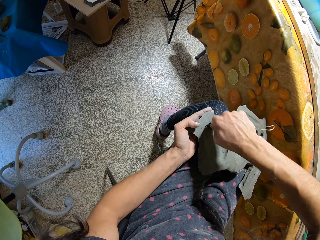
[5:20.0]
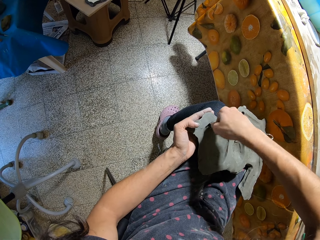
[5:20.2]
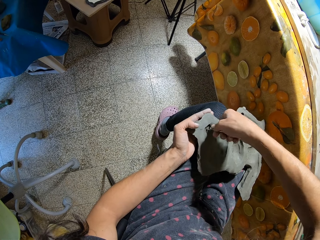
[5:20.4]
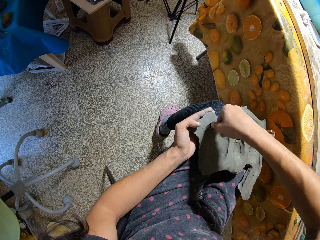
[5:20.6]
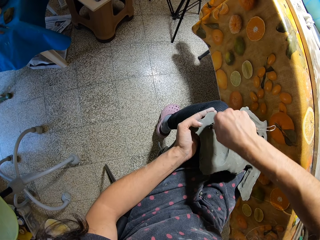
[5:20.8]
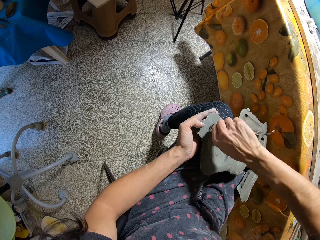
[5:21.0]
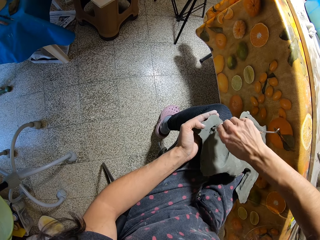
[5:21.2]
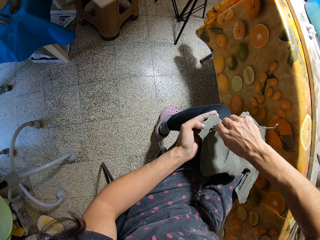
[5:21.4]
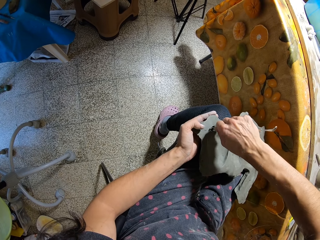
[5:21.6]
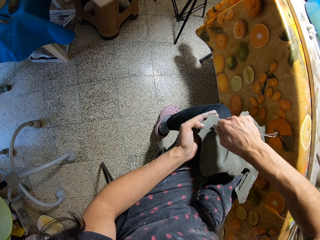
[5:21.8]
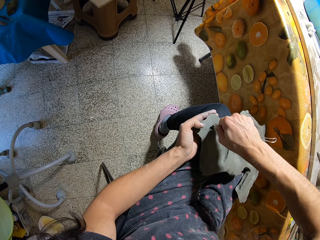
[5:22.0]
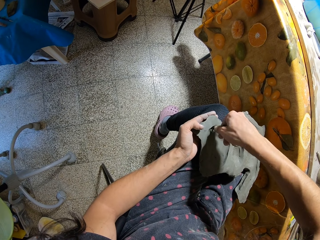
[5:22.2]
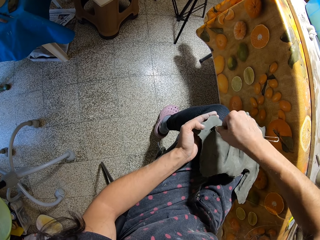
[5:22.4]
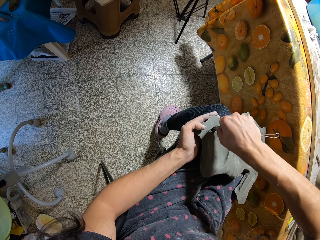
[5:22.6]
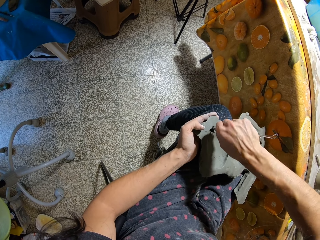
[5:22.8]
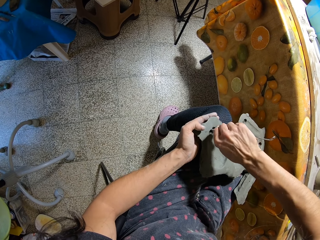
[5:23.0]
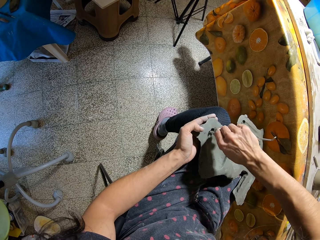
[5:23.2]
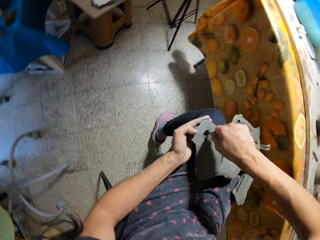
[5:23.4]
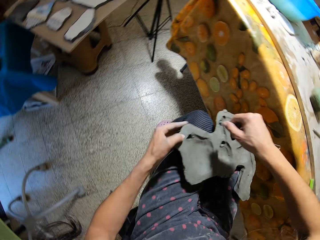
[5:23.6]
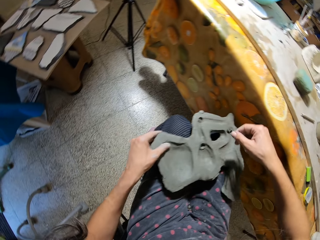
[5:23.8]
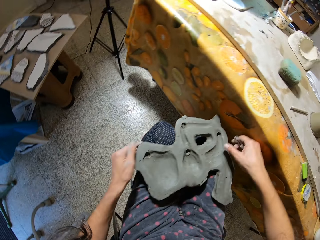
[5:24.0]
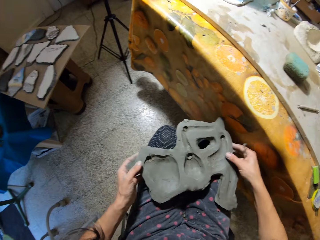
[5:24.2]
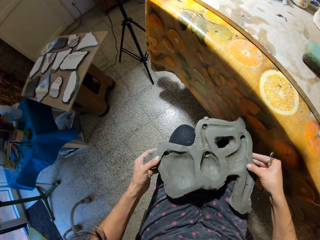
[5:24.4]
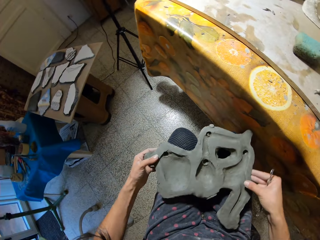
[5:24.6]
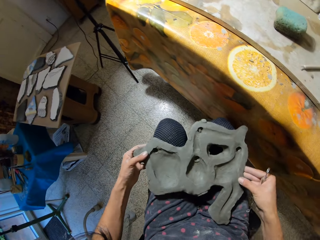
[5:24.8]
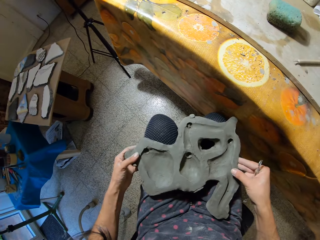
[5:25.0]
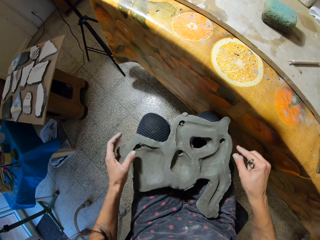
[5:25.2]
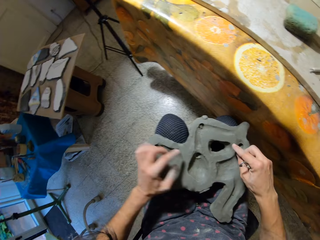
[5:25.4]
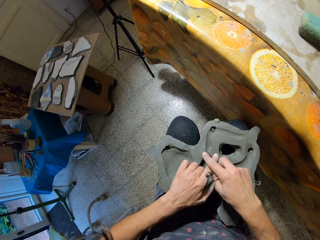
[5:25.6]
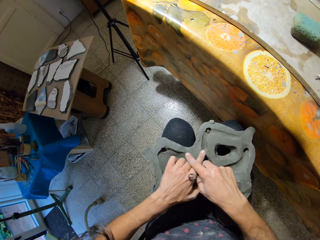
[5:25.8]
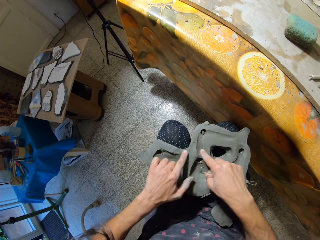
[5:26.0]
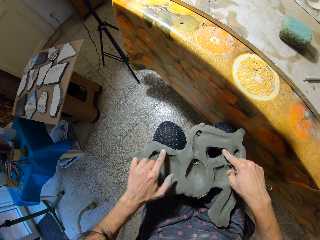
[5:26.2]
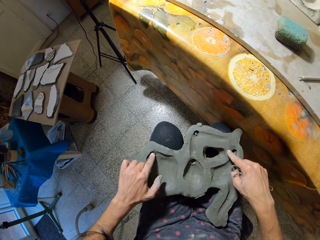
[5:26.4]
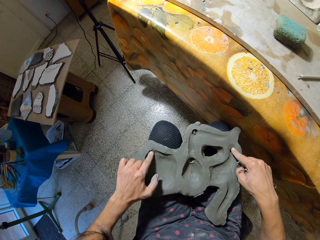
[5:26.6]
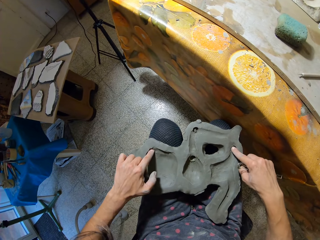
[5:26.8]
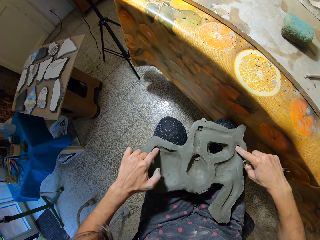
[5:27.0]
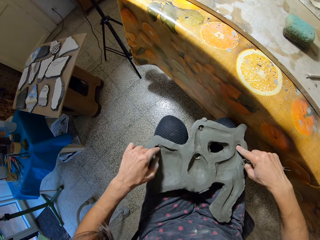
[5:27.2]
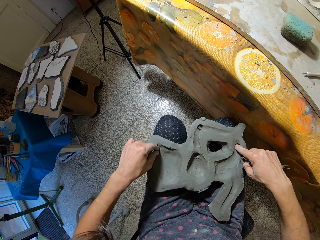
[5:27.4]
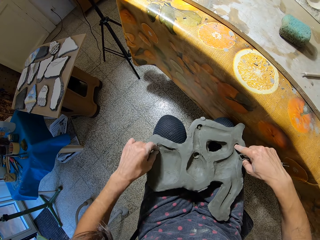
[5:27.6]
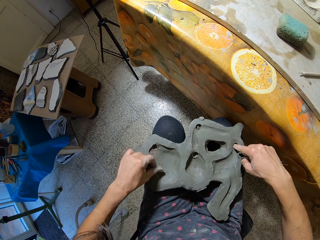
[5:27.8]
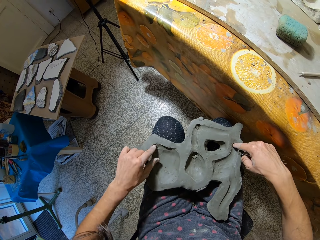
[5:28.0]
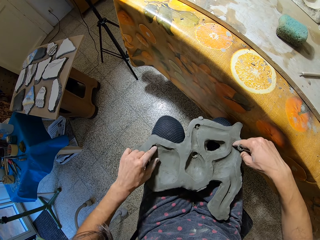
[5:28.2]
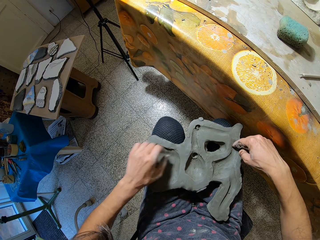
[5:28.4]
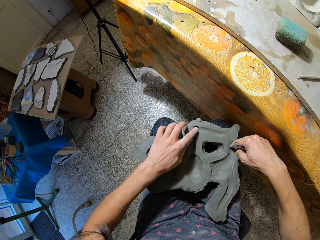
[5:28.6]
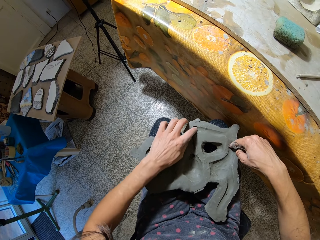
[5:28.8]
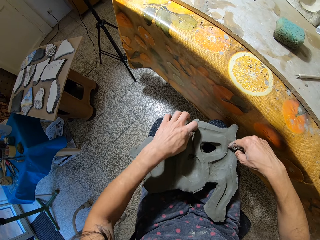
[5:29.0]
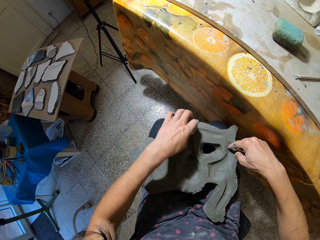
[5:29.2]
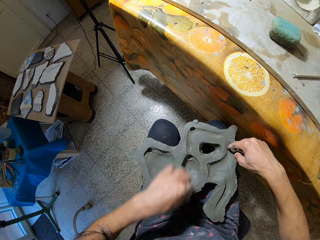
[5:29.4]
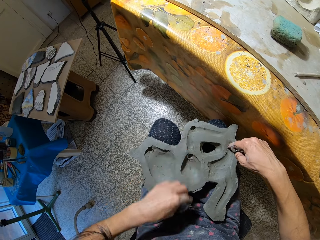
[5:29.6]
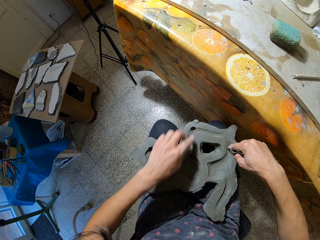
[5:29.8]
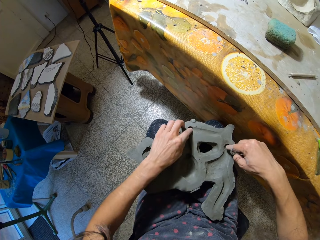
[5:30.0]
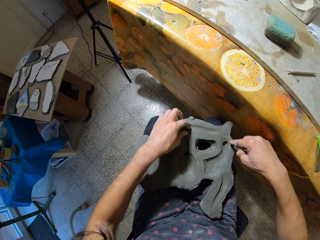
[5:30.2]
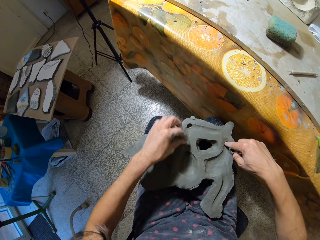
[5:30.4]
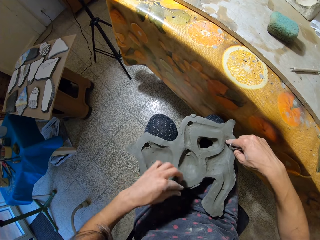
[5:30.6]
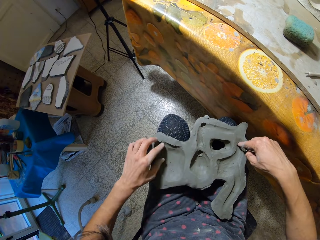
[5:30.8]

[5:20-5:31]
The camera wearer dusts clay on the sculpture with her left thumb. She moves the sculpture on her lap with both hands. She holds the mold clay with her hands. She waves her hands over the sculpture. She wipes the mold clay with her hands. She puts her right index finger into a hole on the sculpture. She removes clay from the sculpture with her left hand. She removes clay from the sculpture with her left hand again.

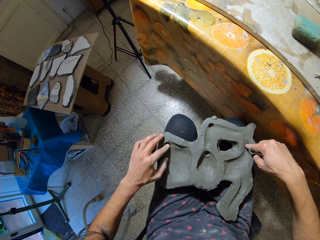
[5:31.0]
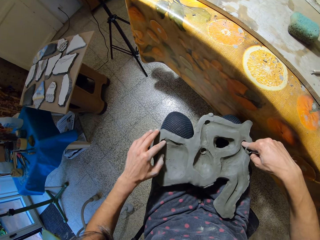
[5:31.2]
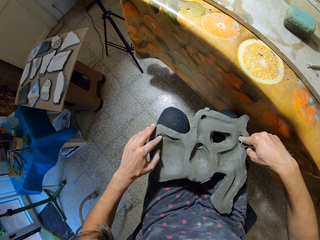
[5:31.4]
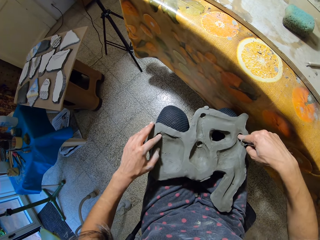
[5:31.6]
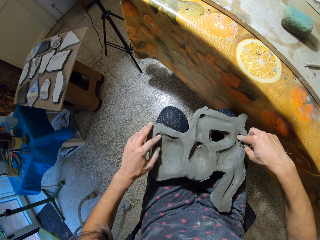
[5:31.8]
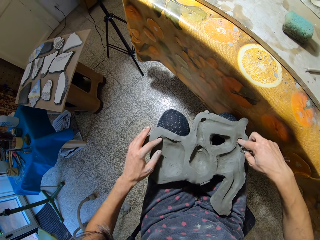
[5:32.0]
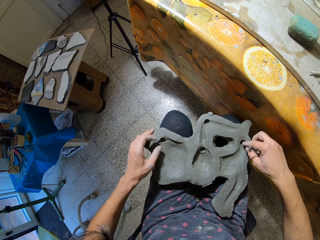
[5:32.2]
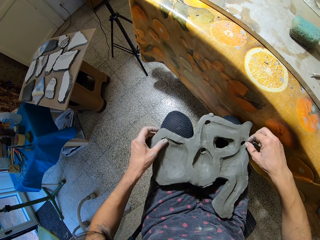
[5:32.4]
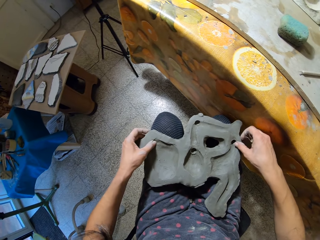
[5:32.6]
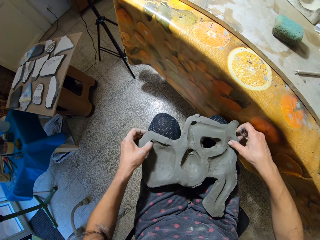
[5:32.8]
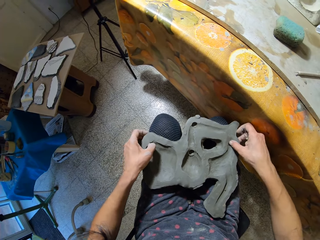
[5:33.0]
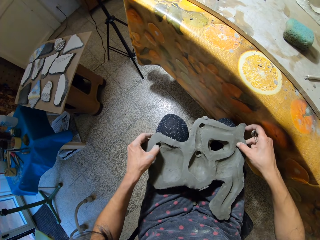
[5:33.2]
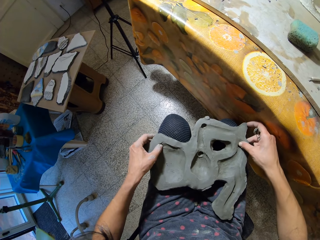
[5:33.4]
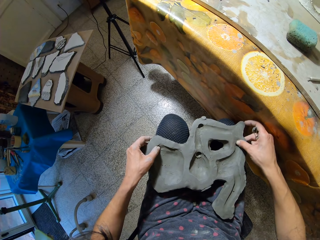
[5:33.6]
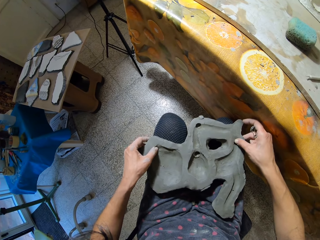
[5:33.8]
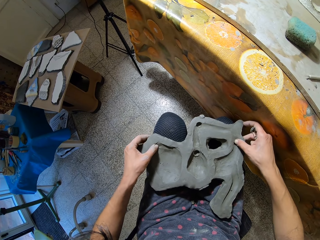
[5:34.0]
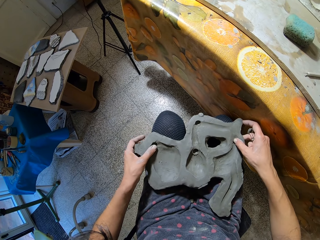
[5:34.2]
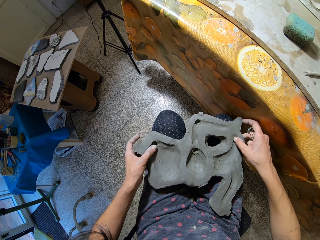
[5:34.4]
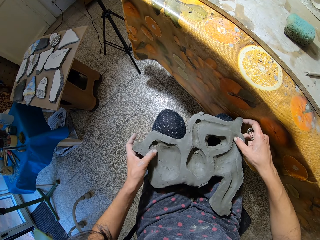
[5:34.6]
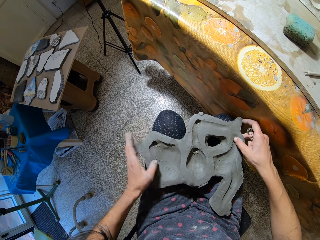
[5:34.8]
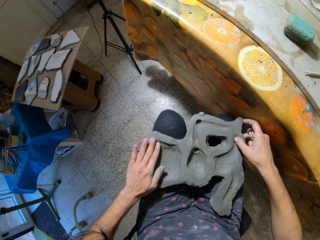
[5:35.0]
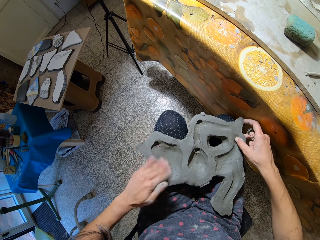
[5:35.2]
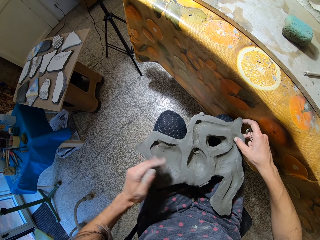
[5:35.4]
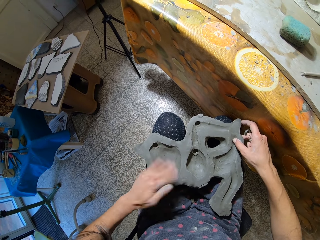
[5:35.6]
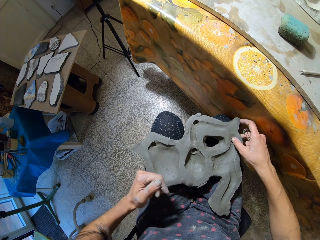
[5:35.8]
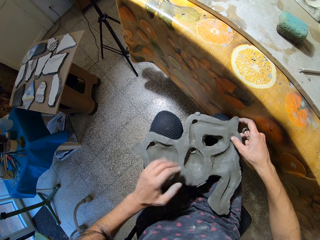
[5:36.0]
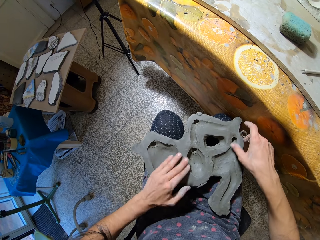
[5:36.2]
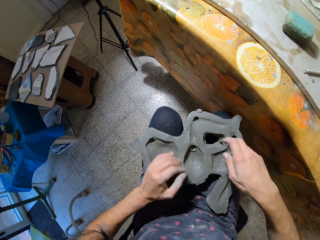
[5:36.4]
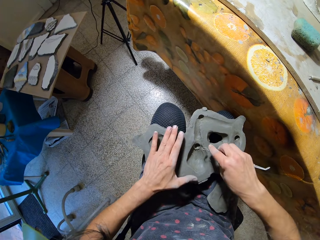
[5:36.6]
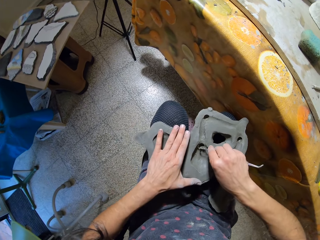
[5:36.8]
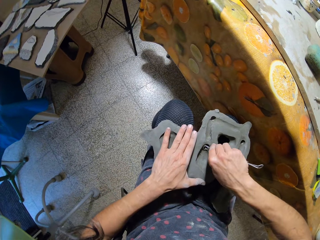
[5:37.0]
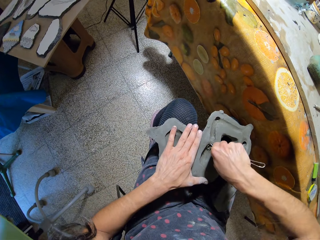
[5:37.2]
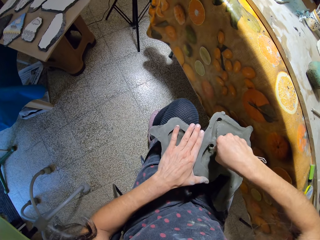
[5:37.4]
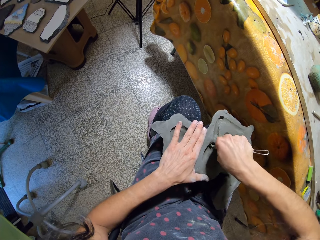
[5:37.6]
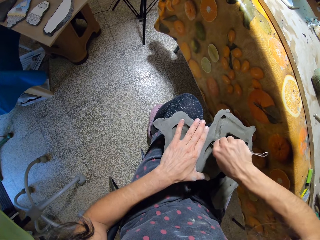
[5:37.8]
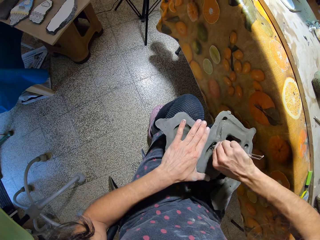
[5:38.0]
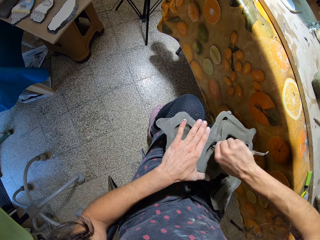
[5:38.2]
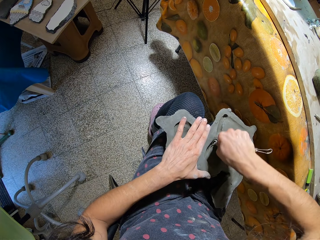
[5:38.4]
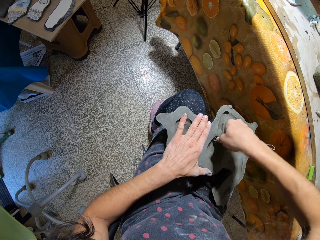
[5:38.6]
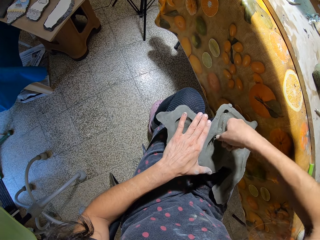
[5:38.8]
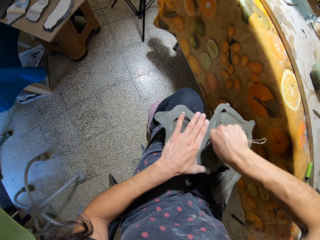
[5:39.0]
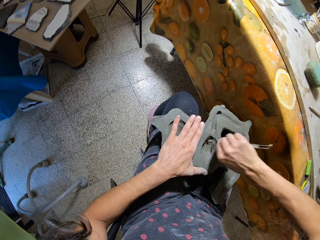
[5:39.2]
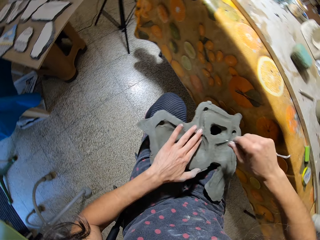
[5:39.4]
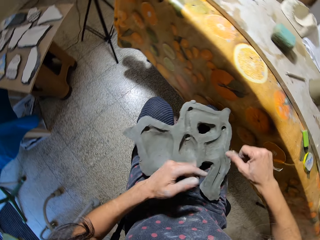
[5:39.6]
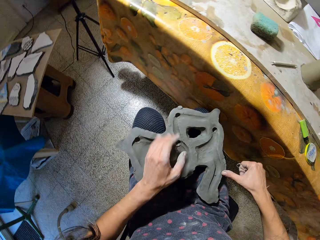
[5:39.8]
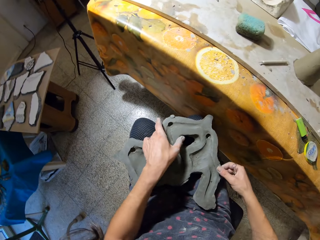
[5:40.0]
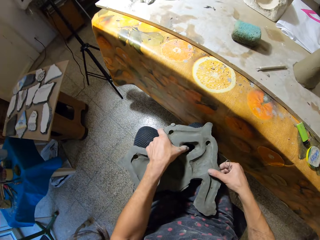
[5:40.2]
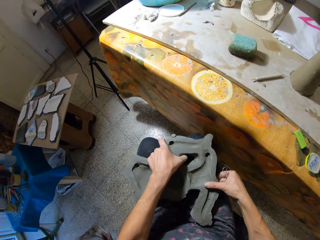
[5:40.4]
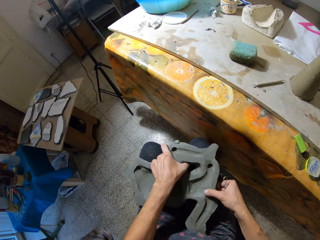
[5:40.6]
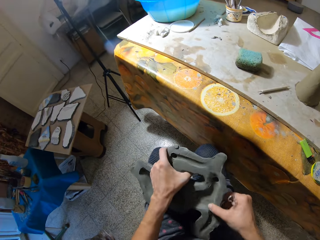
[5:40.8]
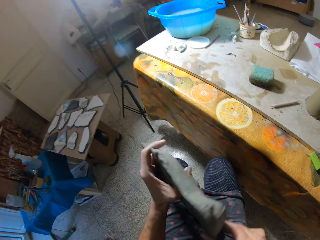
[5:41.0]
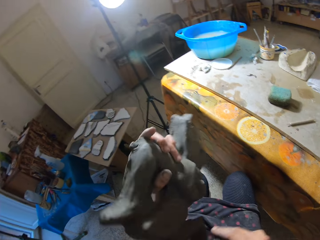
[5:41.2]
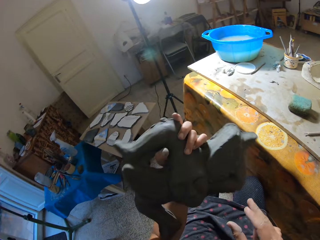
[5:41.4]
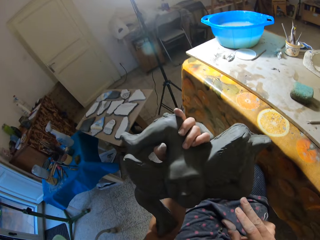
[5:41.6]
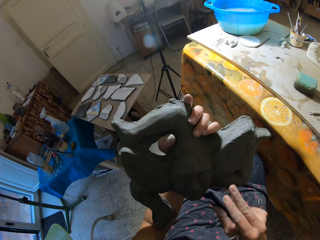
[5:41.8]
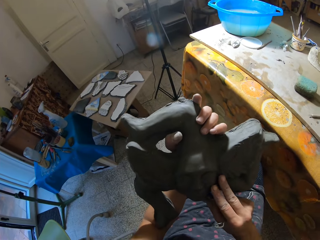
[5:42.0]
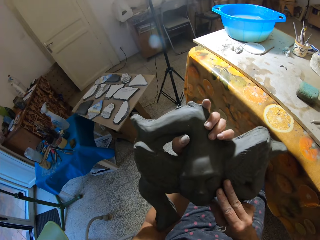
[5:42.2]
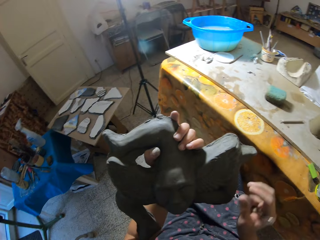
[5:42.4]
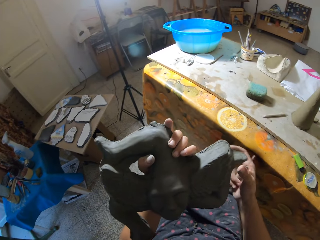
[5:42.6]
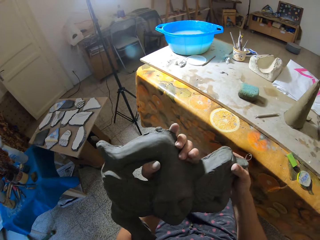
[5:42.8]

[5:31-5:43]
The camera wearer puts her right index finger into the hole on the sculpture. She removes clay from the sculpture with her left hand. She puts her right thumb into the hole on the sculpture. She puts her left thumb into the hole on the sculpture. She holds the mold clay with her hands. She wipes the mold clay with her left hand. She dusts clay on the sculpture with her left hand. She scrapes clay from the sculpture with the ribbon tool in her right hand. She dusts clay on the sculpture with her left hand. She holds the mold clay with her hands. She picks the sculpture from her lap with both hands. She turns the sculpture with both hands.
